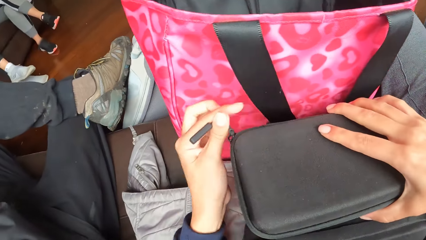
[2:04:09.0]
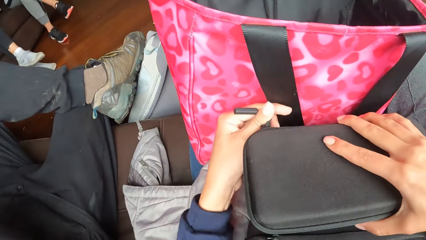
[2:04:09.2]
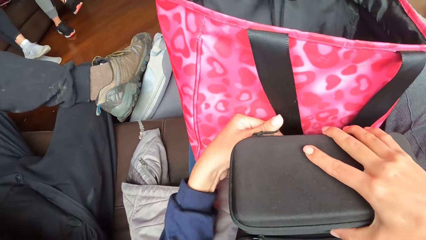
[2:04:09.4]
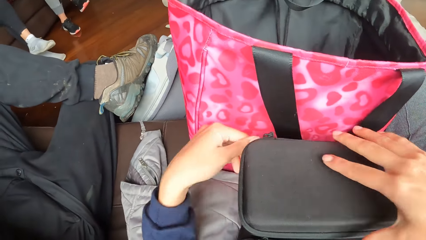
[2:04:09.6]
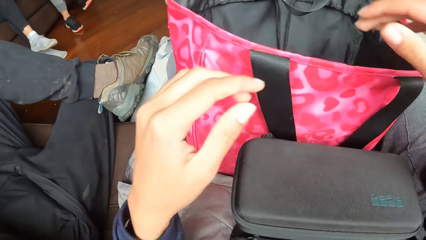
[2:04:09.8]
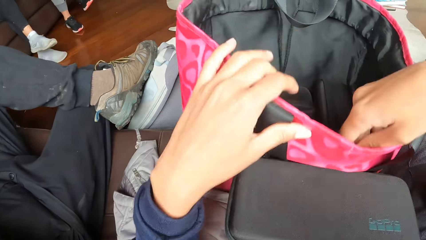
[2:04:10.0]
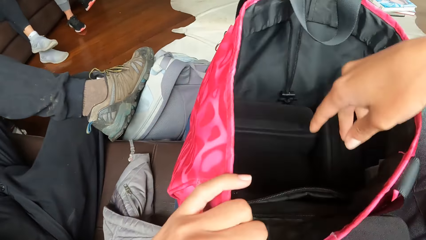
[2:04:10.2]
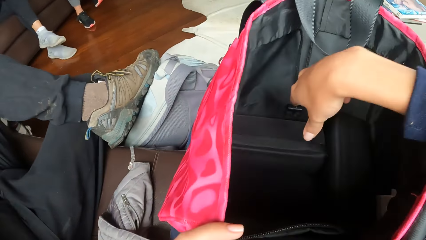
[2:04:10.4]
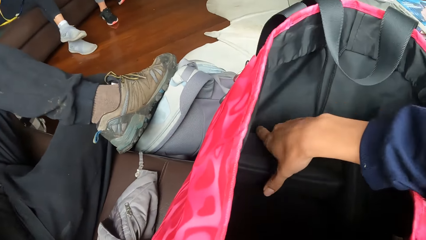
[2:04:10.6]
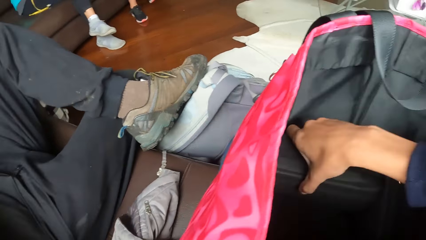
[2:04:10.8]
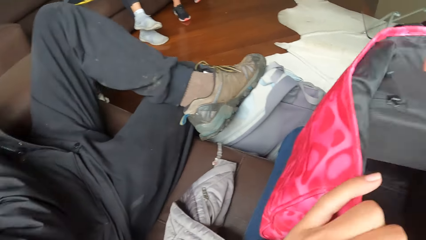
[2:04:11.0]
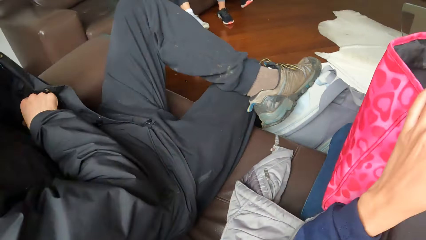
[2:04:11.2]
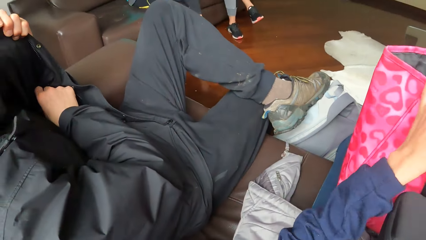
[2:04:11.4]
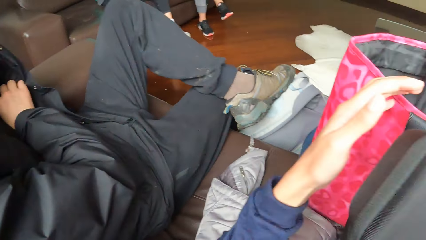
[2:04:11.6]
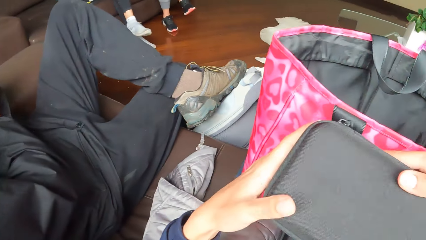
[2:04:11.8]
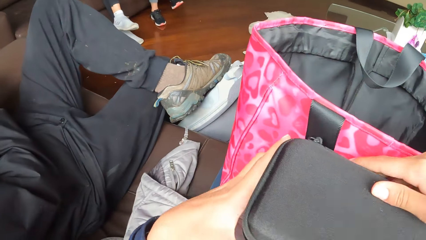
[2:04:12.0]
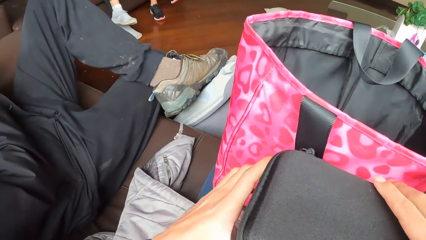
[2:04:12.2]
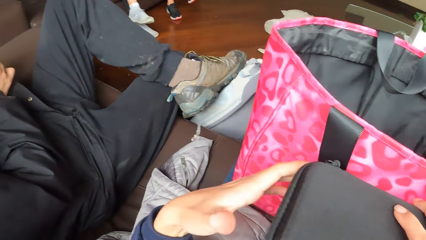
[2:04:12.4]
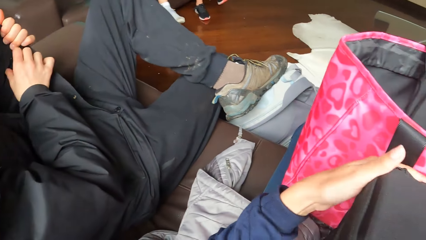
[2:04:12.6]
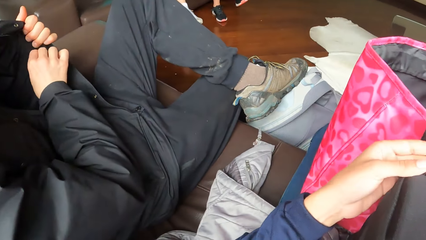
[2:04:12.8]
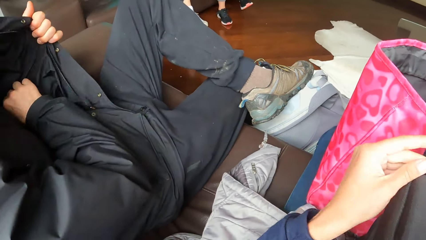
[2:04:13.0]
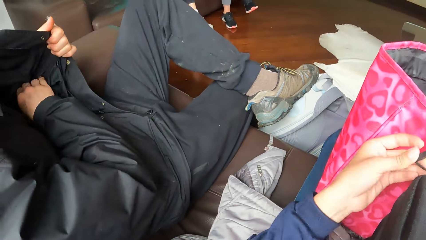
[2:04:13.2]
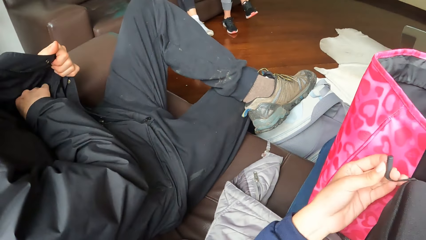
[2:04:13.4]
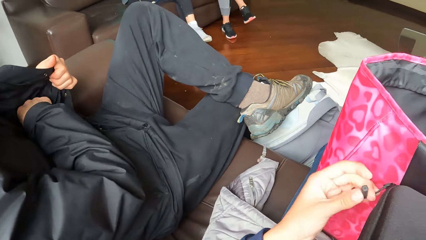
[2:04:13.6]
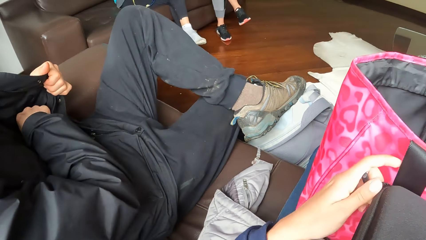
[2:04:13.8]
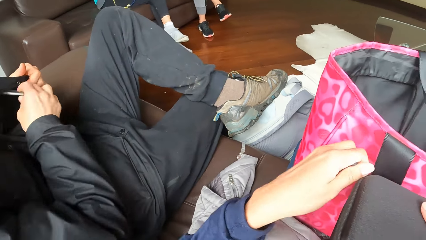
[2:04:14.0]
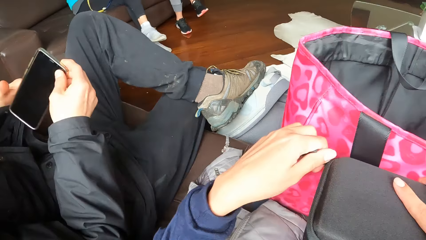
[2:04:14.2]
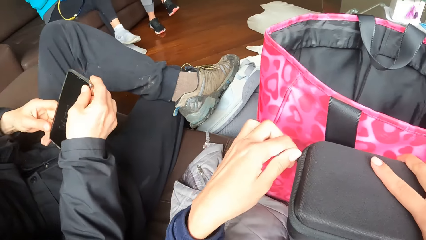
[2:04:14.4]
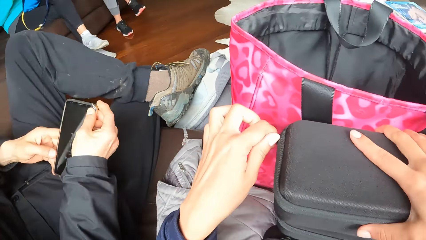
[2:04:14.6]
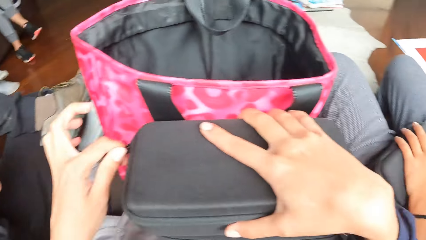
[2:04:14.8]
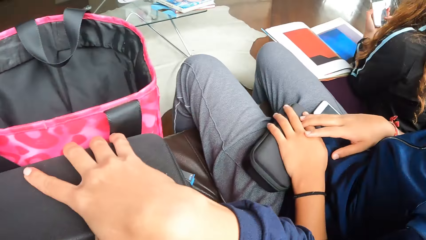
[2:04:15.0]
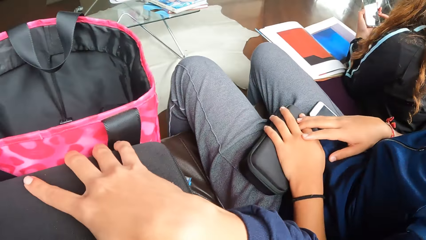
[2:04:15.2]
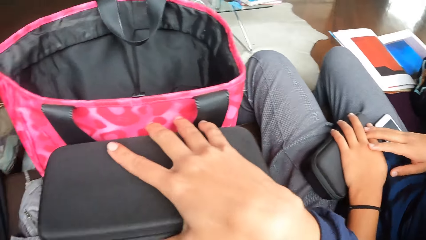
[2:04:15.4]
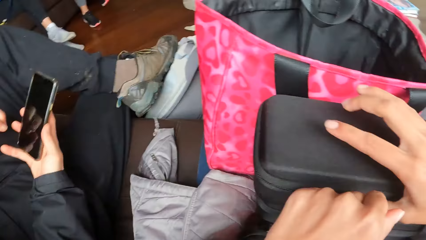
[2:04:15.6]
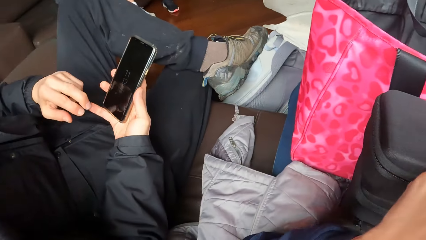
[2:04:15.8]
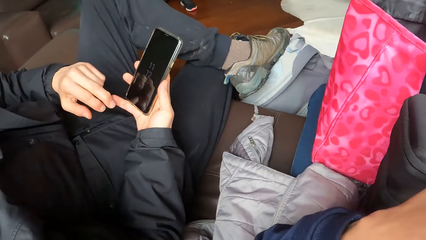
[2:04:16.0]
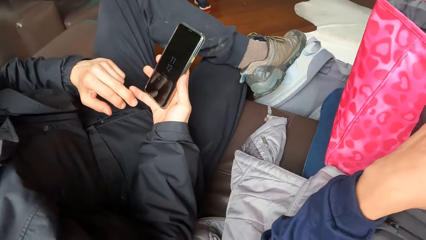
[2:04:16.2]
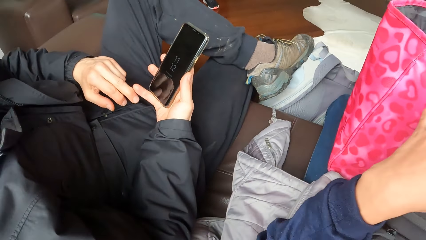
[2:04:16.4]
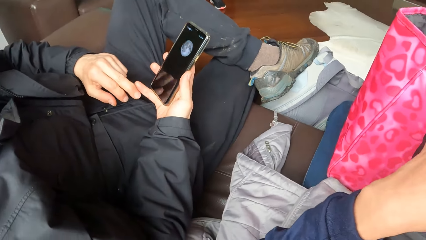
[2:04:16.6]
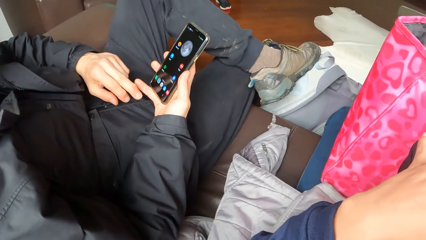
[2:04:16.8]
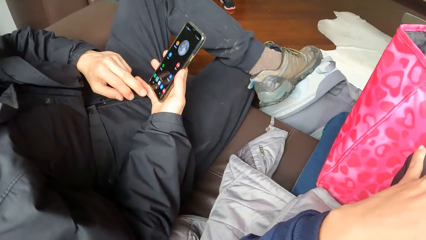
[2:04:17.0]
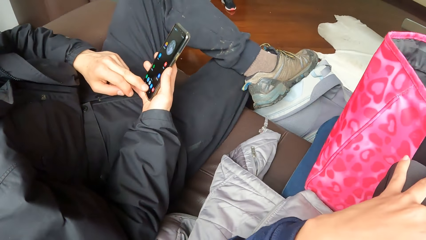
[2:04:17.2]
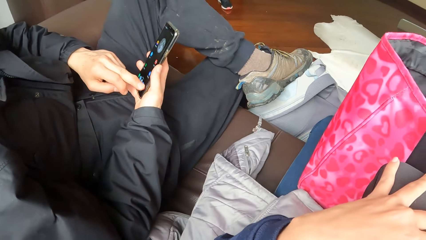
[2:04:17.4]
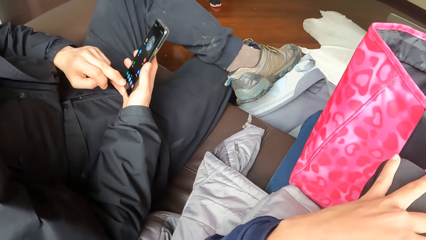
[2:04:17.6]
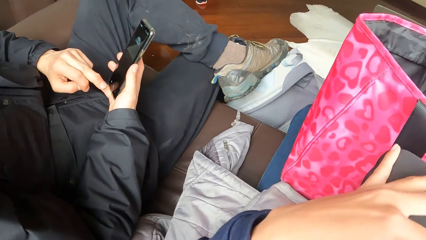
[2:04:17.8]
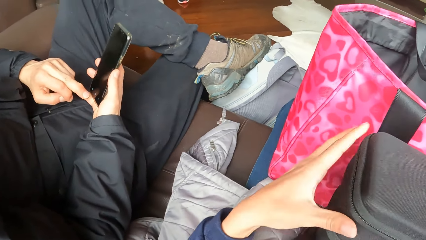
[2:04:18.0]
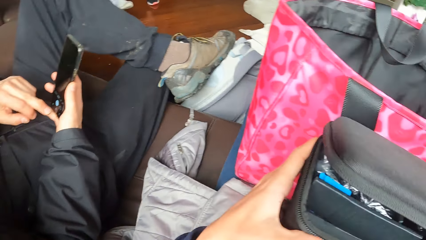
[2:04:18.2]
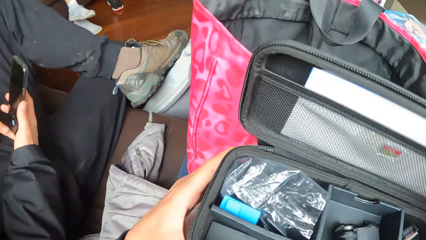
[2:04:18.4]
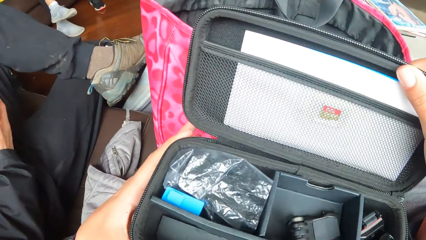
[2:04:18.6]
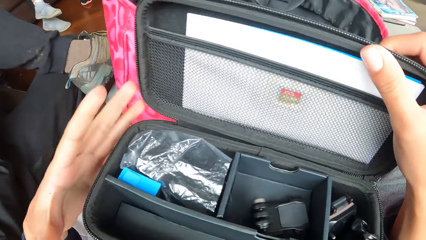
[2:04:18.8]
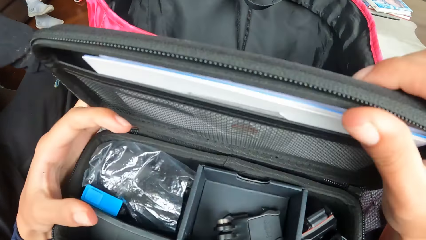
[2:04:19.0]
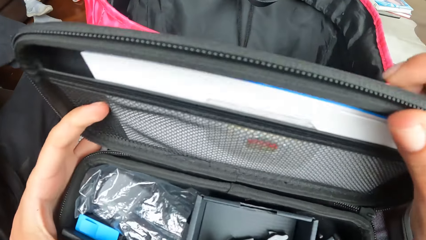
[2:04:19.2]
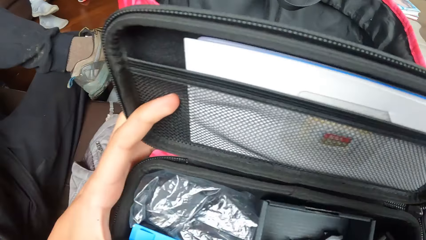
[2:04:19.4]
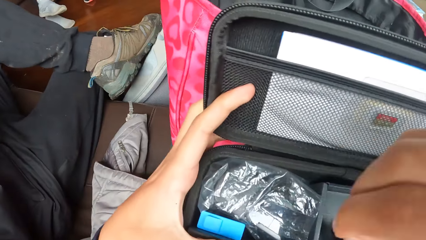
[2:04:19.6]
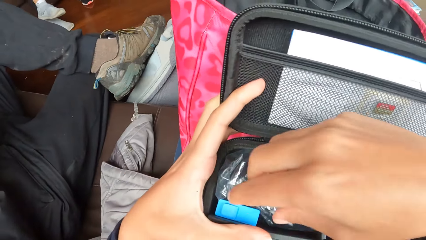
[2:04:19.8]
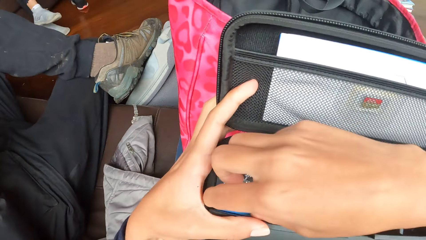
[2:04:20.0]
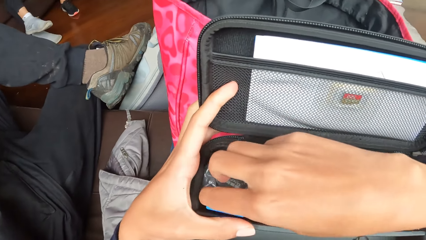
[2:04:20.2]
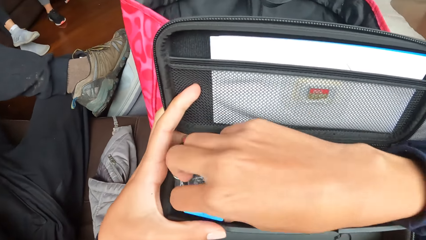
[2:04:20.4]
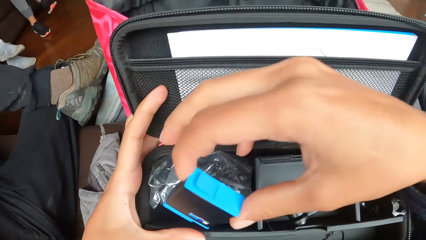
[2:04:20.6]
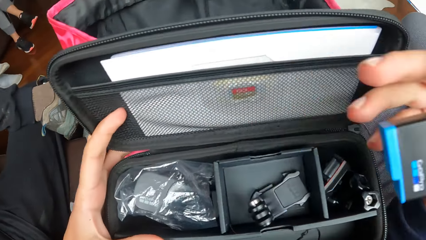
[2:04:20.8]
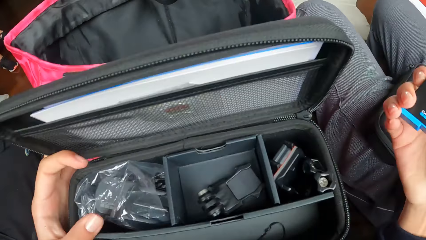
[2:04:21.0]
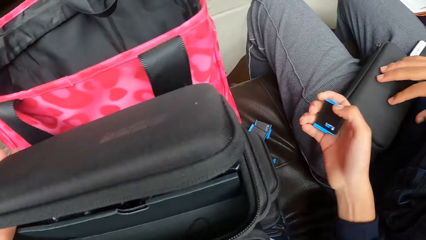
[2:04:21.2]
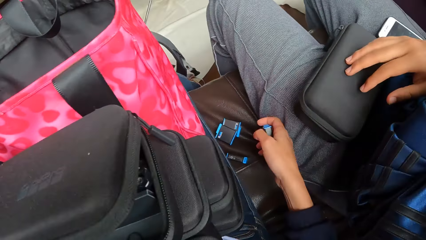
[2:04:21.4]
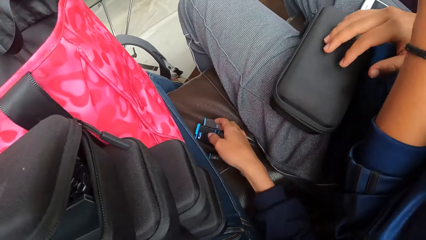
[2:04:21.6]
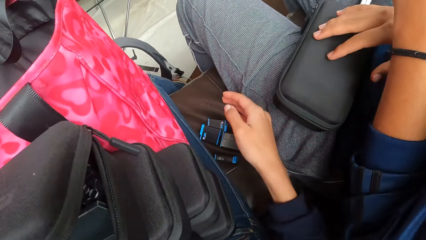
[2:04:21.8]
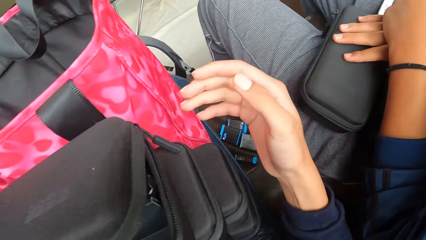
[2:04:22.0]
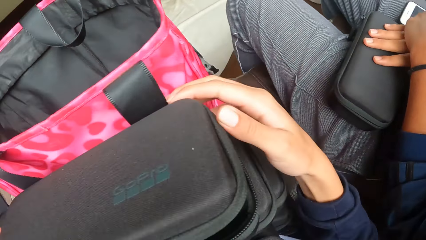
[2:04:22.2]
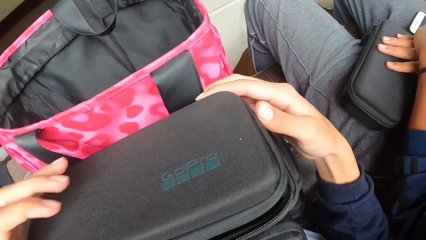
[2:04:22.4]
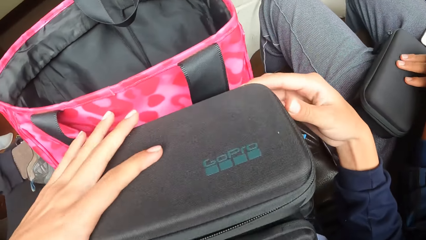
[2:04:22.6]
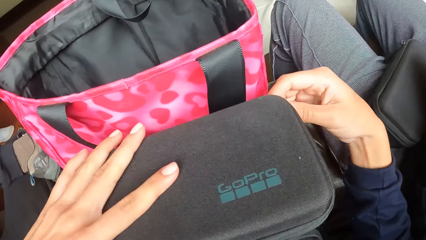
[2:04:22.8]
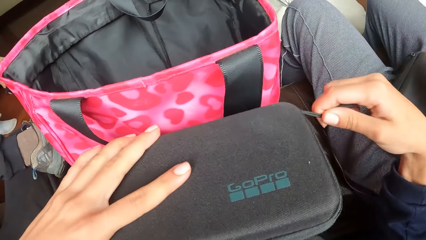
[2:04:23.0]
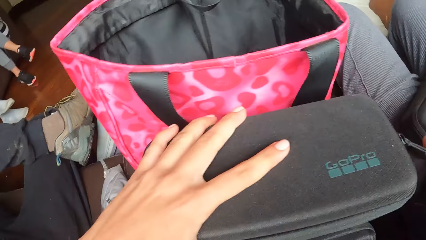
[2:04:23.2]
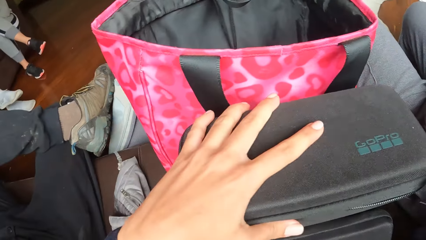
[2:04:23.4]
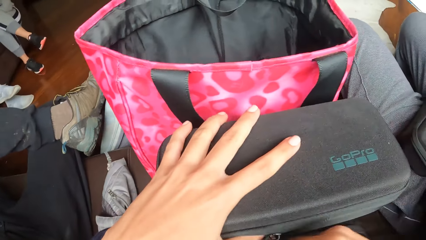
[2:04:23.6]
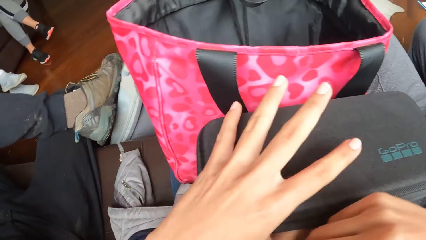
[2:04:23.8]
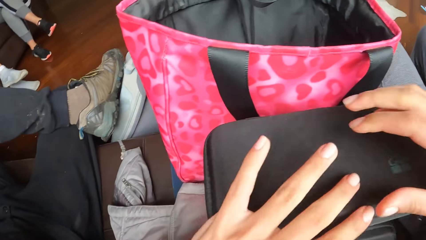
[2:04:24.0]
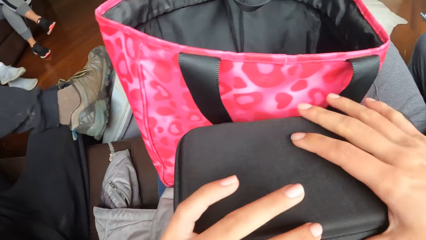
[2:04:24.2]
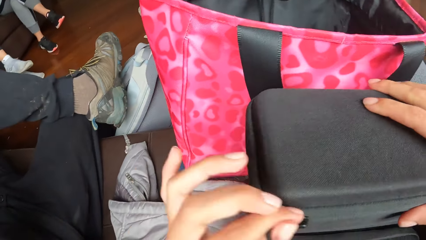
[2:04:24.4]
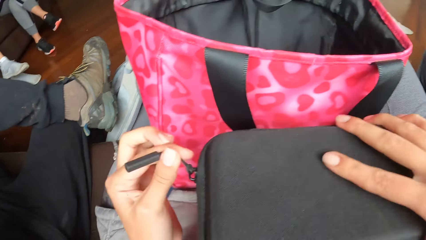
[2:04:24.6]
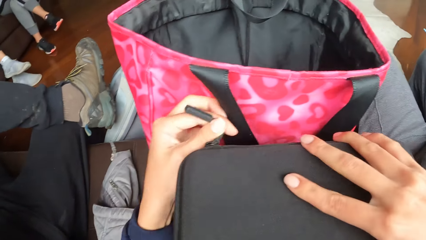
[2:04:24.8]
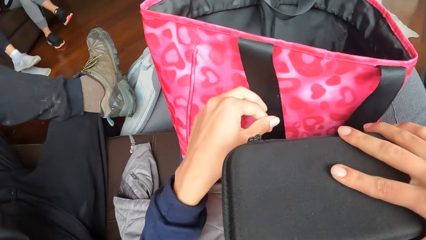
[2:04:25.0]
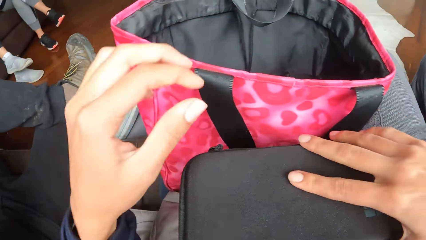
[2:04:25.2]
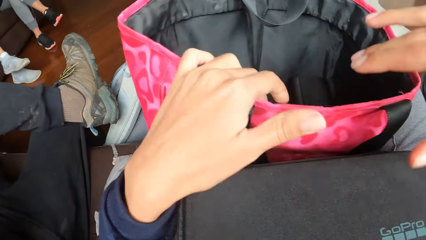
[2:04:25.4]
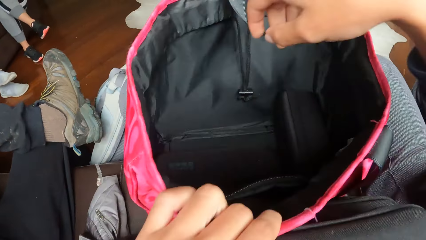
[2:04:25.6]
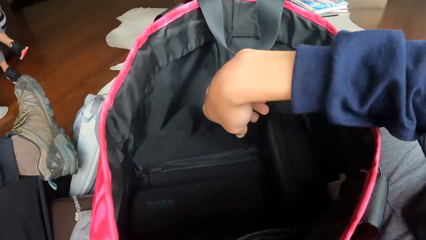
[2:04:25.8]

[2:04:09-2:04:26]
The camera wearer holds the bag with both hands. She removes a purse from the handbag with her right hand. She looks around, holds the bag with both hands. A man zips the cardigan with his right hand. The camera wearer zips the purse with her left hand. The man removes a phone from the cardigan with his right hand. The camera wearer looks around. The man uses the phone with both hands. The camera wearer opens the purse with her right hand. She removes a battery from the purse with her right hand. She closes the purse with her left hand. She drops the battery on the chair with her right hand. She zips the purse with her left hand.
